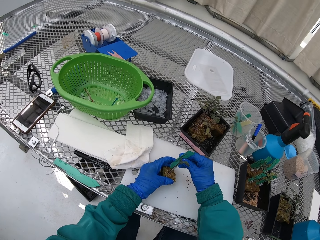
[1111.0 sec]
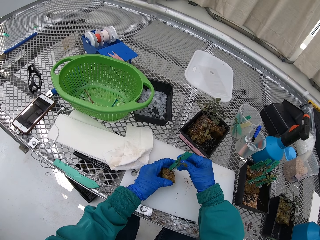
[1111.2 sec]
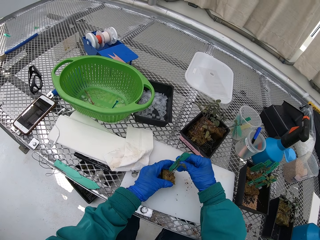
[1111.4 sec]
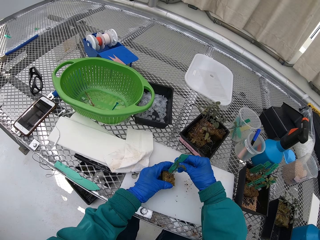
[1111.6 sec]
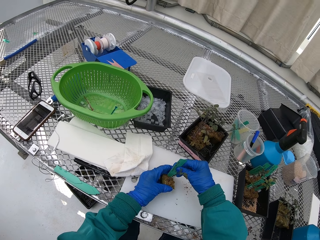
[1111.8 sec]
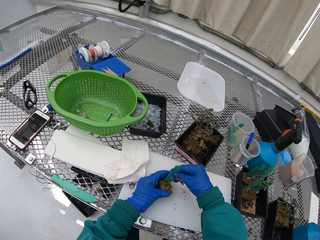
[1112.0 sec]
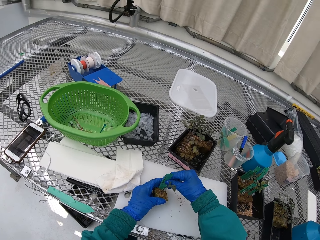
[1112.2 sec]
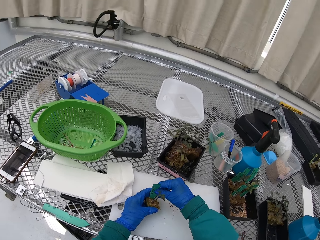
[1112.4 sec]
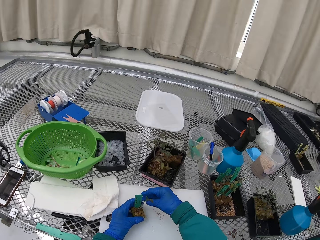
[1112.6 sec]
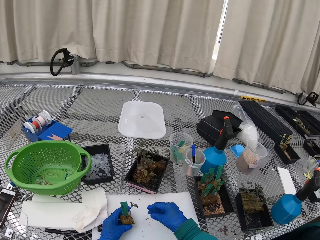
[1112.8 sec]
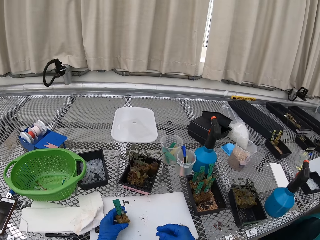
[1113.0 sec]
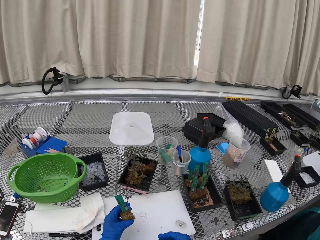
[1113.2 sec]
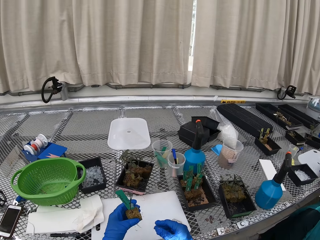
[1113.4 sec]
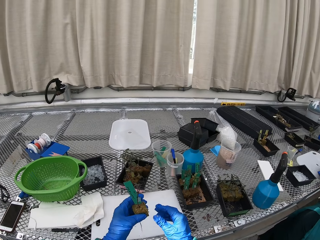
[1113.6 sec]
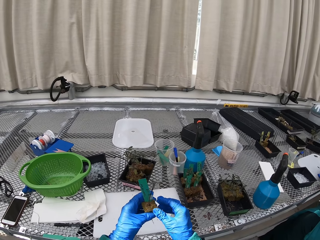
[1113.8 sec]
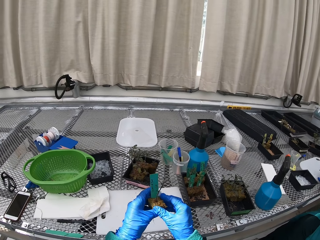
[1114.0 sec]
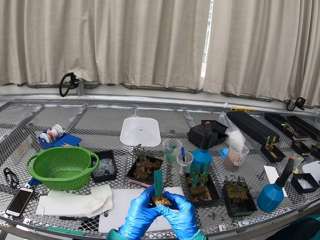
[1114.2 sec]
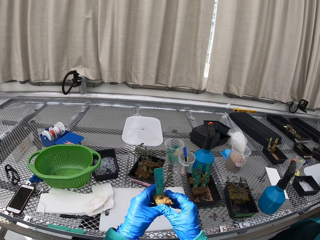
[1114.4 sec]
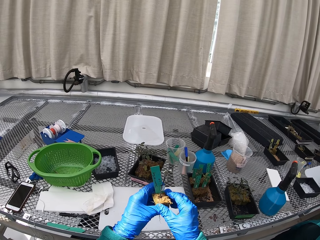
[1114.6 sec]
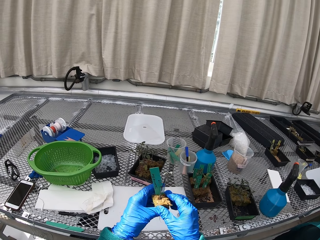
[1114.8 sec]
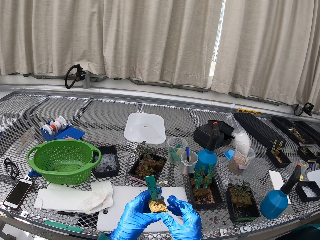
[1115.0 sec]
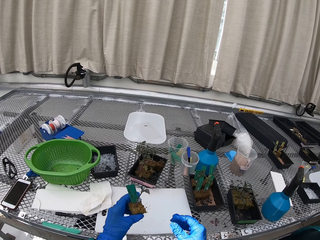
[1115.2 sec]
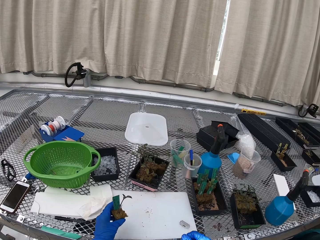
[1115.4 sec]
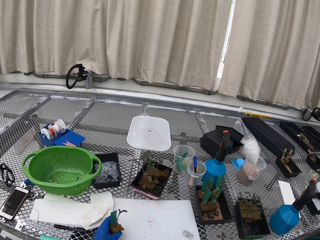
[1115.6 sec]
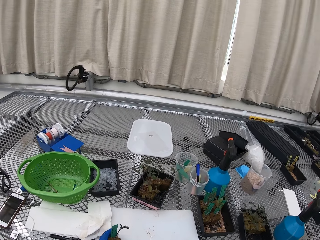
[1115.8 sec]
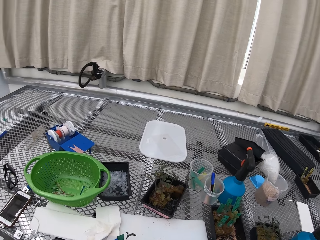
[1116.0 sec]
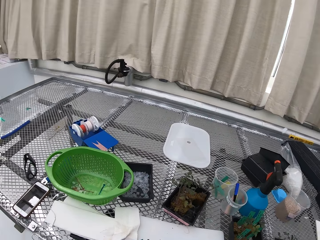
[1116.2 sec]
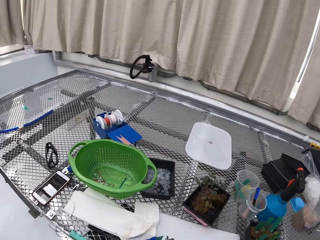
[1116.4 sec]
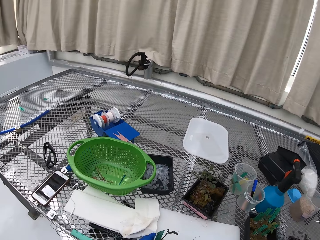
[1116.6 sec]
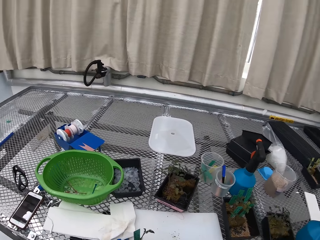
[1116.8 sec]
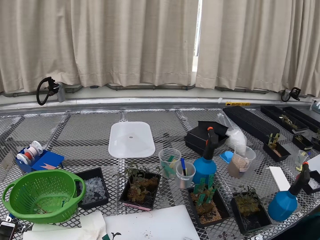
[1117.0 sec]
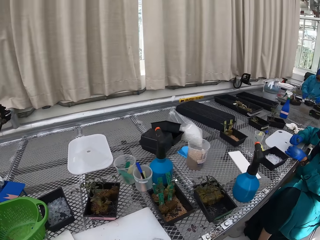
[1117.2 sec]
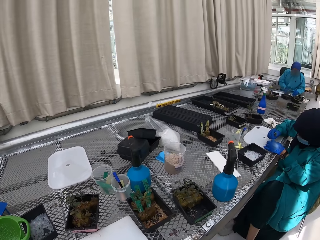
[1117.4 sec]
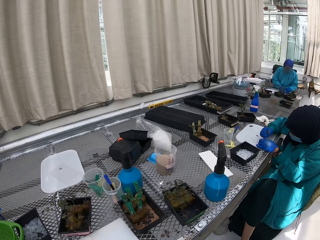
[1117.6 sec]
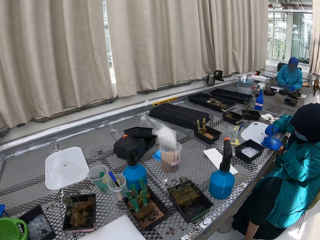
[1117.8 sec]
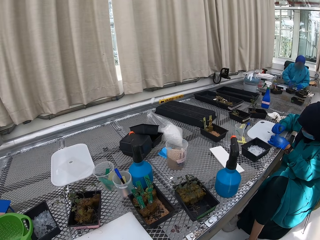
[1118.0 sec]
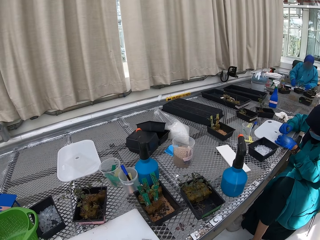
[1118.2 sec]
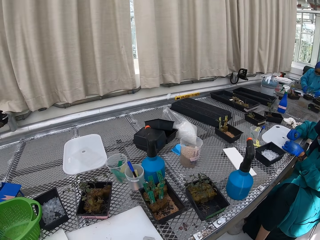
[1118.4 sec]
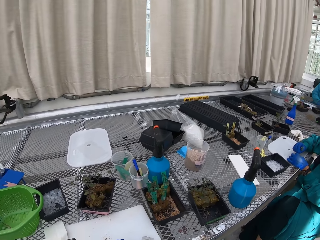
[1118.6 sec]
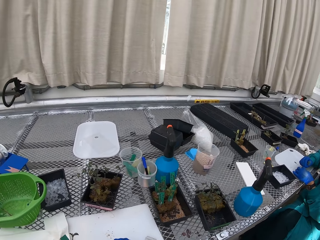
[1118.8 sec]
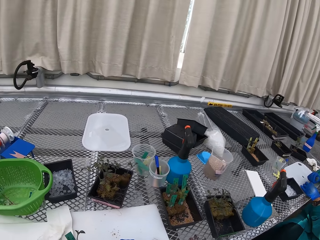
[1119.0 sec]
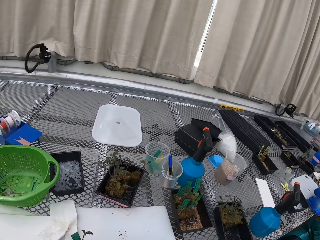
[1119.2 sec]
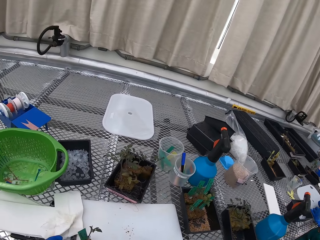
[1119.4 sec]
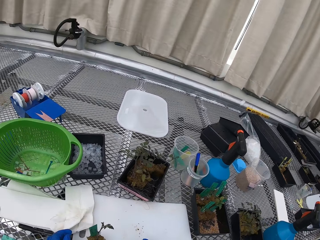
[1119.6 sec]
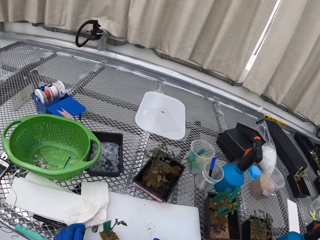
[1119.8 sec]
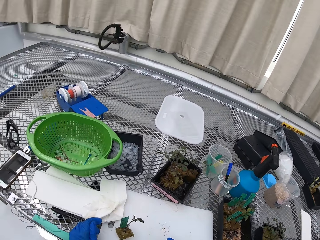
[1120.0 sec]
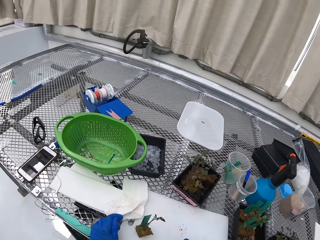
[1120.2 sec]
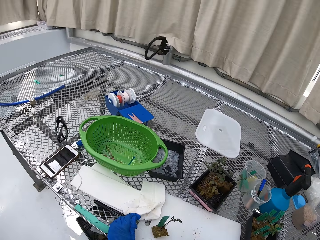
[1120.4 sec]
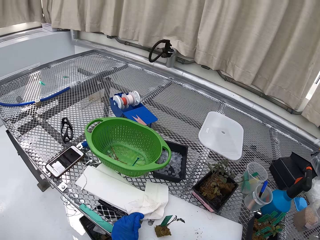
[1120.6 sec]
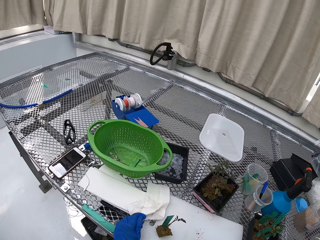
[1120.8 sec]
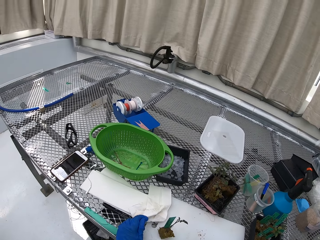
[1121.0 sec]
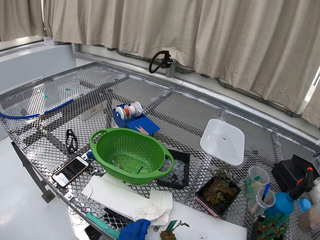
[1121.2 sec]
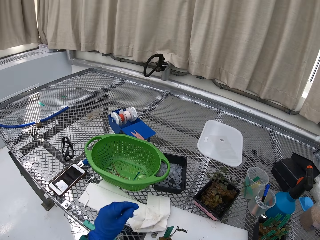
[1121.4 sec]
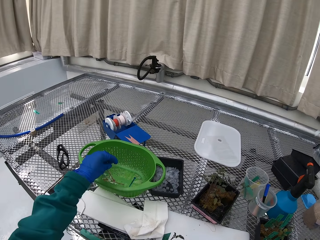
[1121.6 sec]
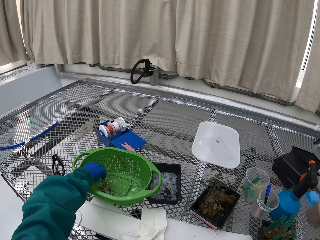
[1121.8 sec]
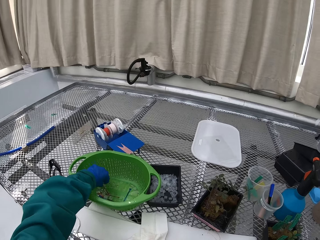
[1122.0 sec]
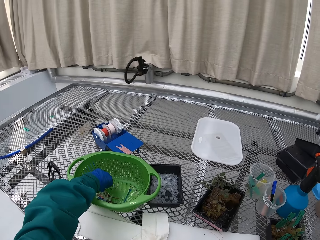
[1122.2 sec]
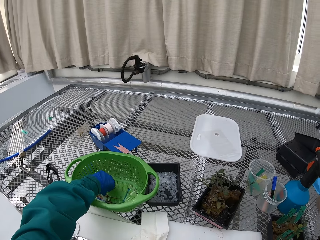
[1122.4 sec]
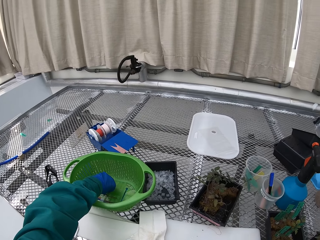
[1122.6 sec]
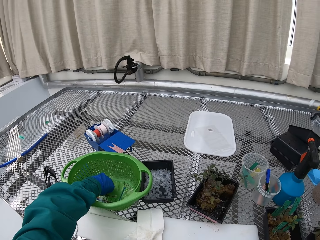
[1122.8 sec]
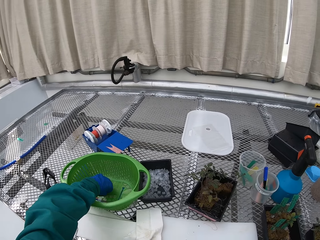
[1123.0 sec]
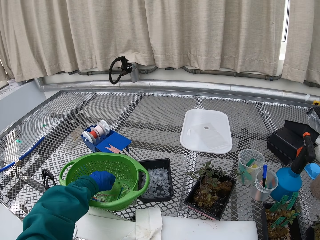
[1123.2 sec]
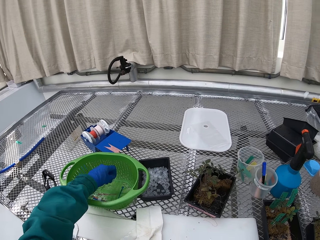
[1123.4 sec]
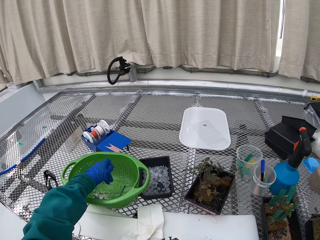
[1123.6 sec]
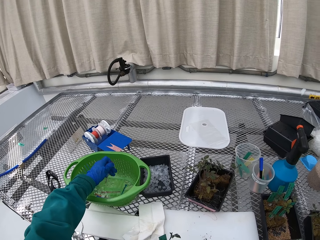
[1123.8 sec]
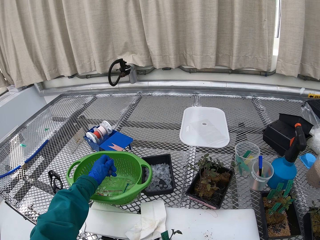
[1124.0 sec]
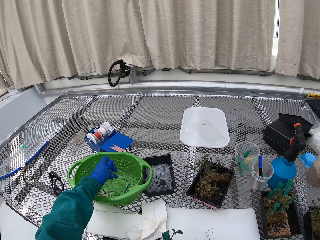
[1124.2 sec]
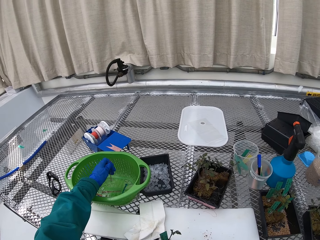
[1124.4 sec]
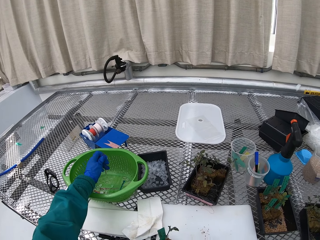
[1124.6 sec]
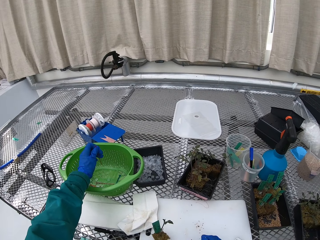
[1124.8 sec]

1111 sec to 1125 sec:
The camera wearer fixes the name sign on the flower. They put the flower on the chopping board. They pick up the stick.

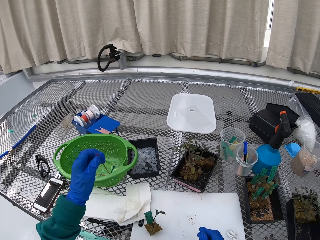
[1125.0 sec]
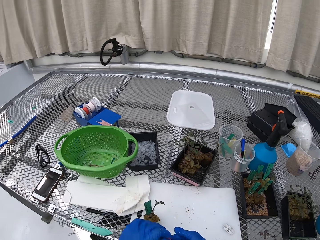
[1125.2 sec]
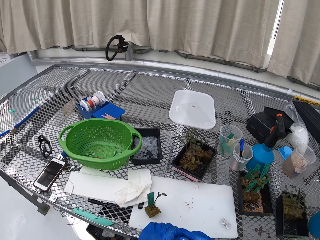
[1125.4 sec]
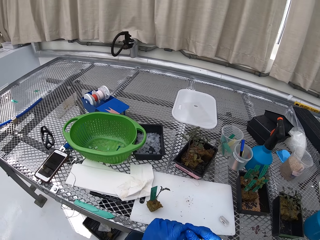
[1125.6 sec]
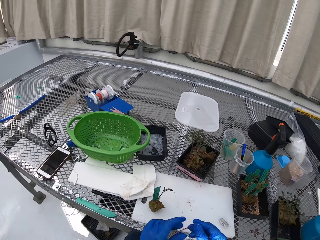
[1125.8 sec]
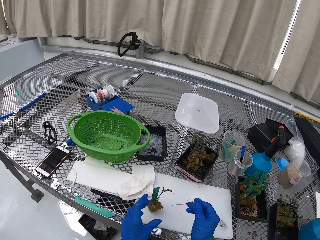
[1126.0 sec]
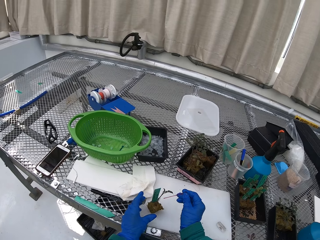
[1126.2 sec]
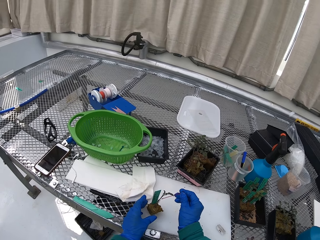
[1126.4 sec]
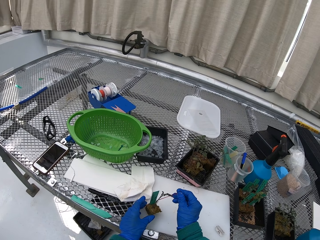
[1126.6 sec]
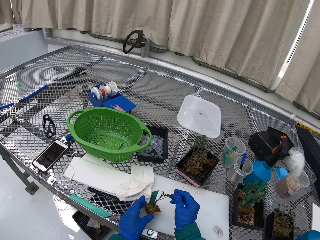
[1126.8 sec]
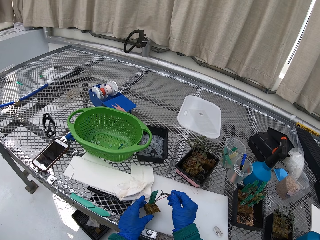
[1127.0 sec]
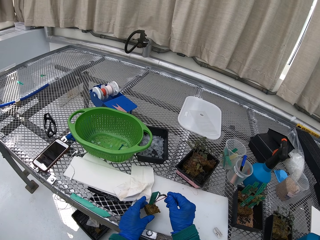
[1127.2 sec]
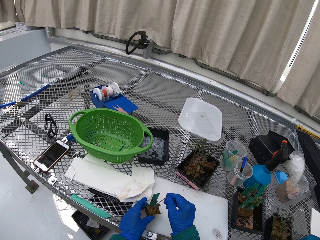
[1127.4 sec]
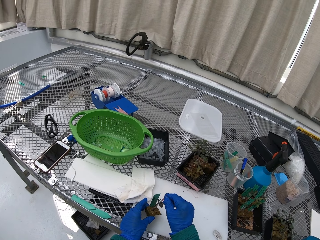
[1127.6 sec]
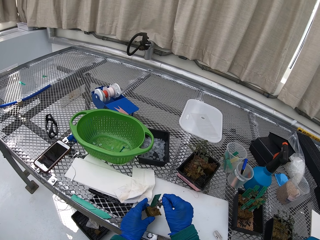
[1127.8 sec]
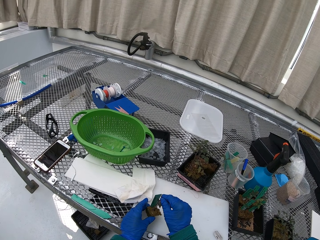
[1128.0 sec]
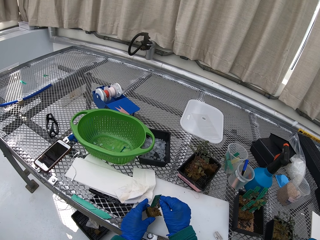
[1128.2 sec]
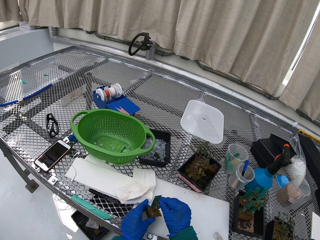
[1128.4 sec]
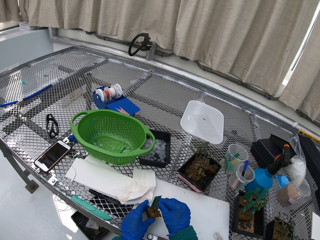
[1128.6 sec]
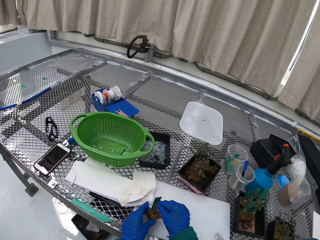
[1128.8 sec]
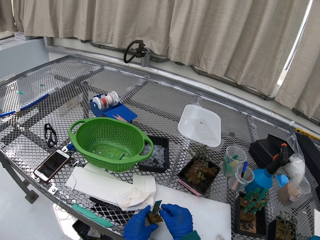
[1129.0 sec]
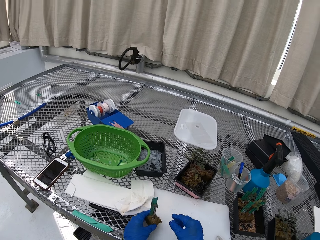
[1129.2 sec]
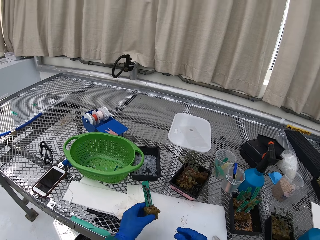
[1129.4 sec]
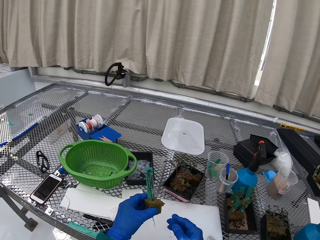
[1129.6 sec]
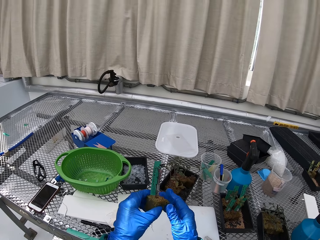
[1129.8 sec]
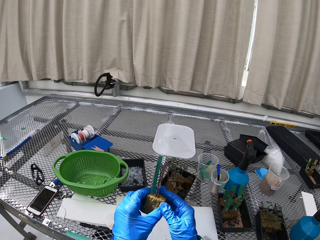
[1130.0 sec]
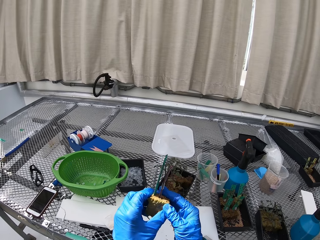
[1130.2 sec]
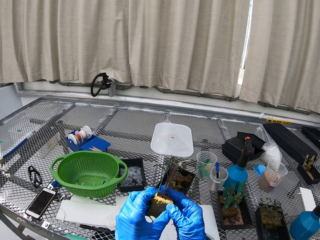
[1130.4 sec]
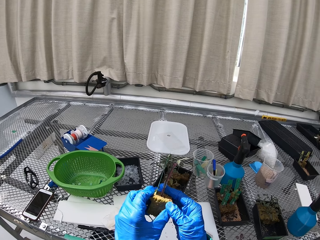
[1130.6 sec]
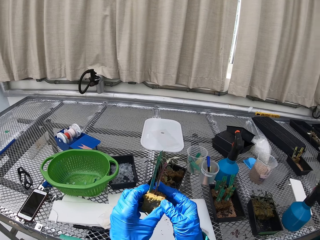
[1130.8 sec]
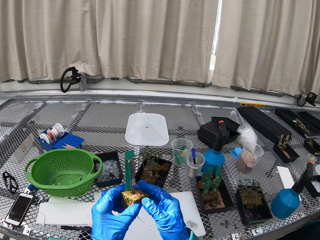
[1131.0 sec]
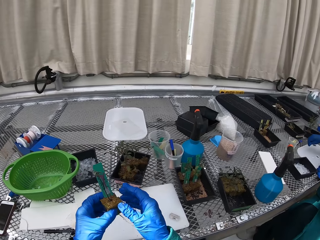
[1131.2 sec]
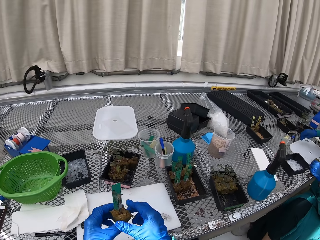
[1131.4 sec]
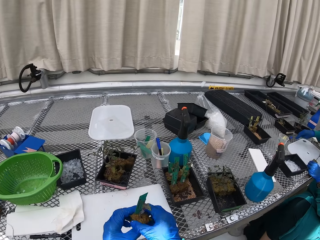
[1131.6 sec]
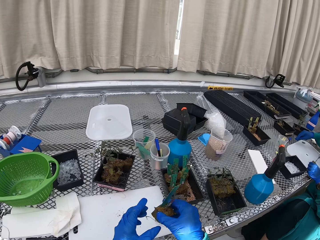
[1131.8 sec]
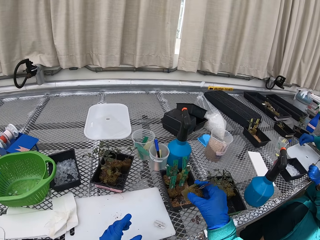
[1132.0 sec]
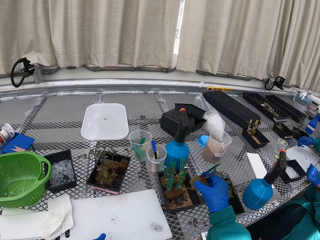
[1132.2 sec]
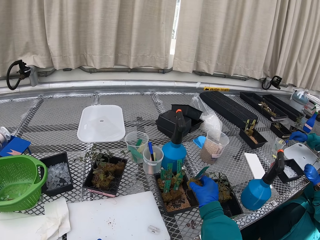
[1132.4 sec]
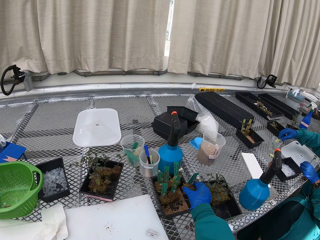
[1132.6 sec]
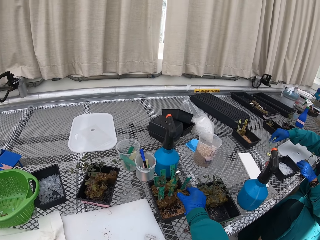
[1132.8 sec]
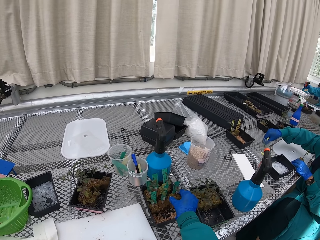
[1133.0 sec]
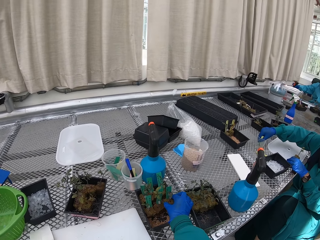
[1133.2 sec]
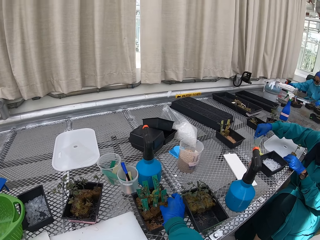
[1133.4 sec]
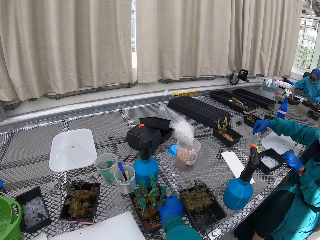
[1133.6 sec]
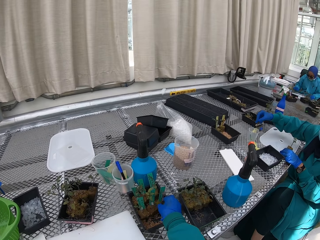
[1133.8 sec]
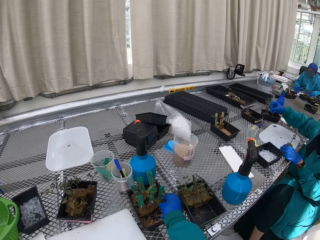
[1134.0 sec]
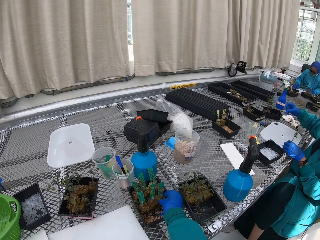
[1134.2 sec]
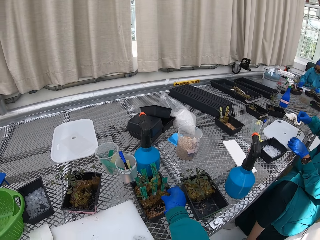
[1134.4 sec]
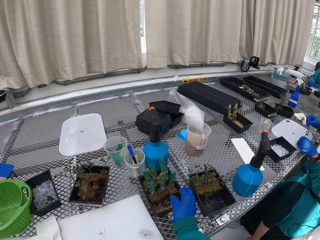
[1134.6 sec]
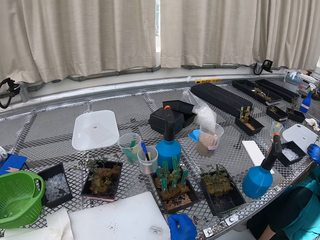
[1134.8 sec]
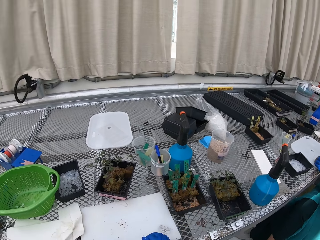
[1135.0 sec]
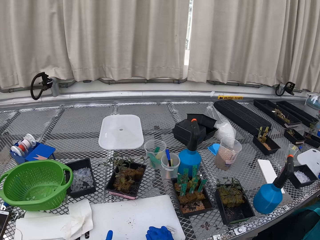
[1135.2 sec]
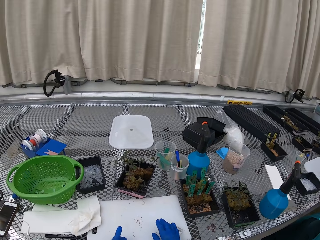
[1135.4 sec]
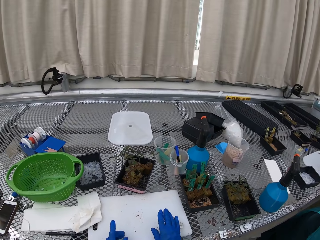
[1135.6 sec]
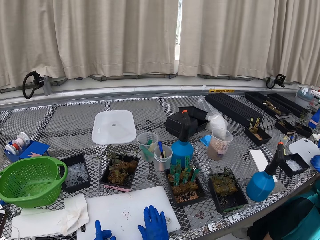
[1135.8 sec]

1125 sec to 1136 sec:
The camera wearer puts the stick on the plant. They pick something from the plastic bowl and fix the floral tube on the flower. A lady picks something from a container. The camera wearer puts the flower on the flower vase.
